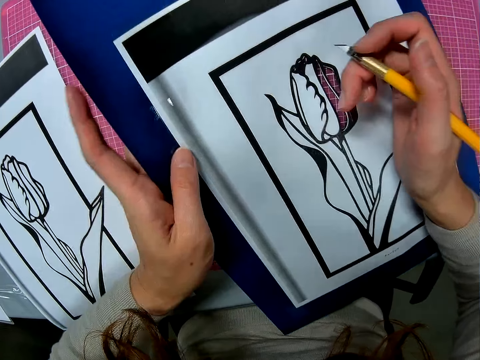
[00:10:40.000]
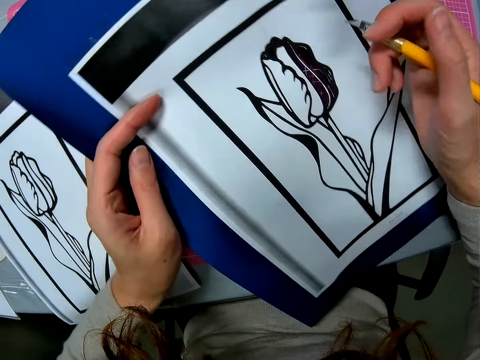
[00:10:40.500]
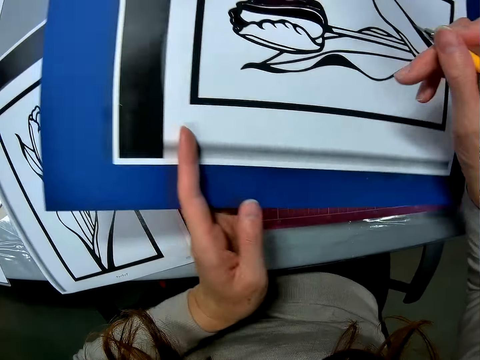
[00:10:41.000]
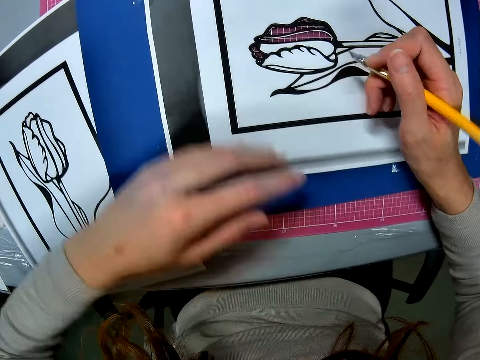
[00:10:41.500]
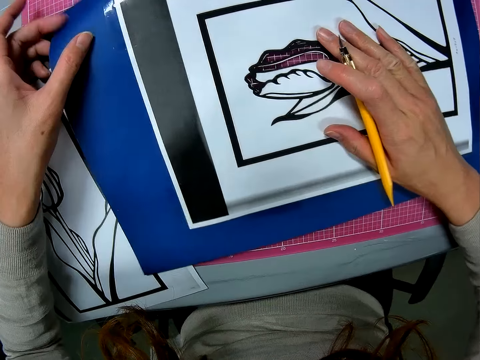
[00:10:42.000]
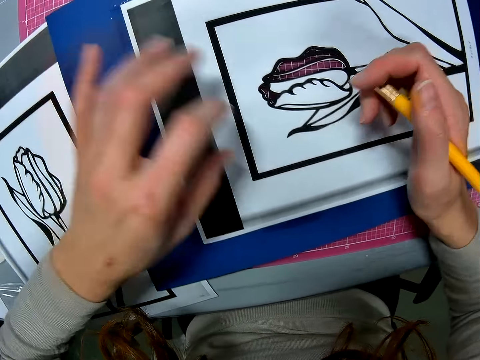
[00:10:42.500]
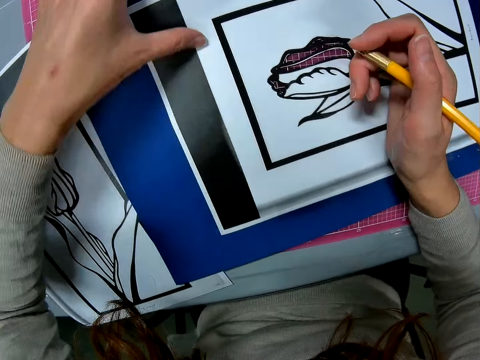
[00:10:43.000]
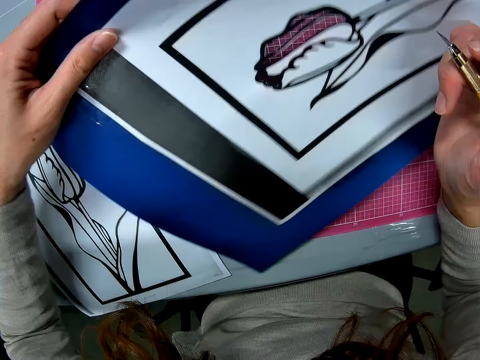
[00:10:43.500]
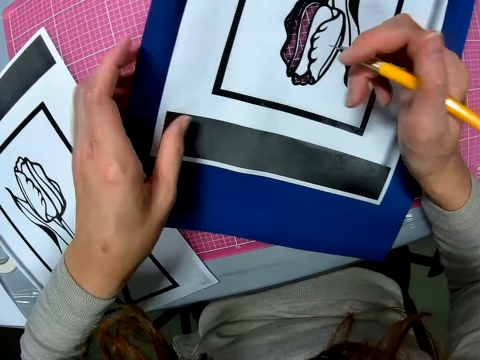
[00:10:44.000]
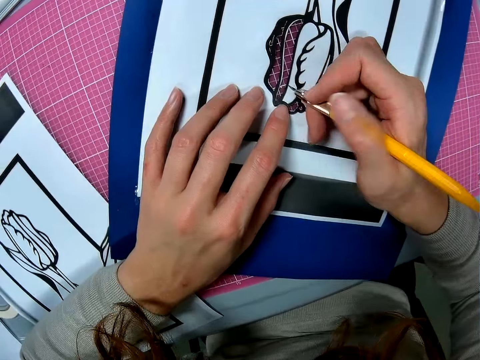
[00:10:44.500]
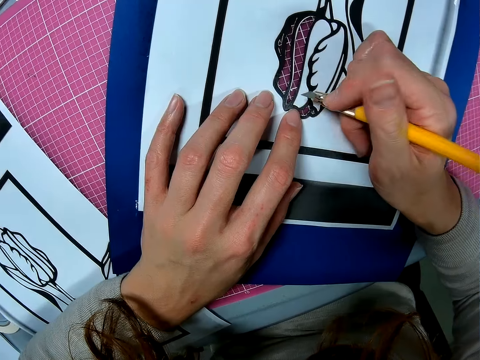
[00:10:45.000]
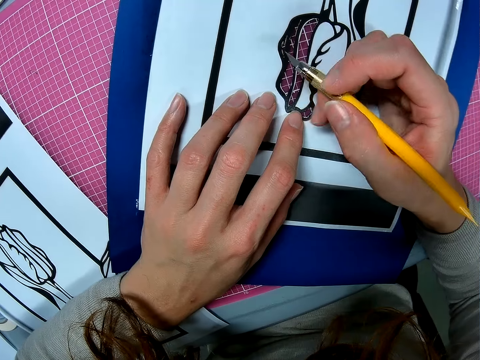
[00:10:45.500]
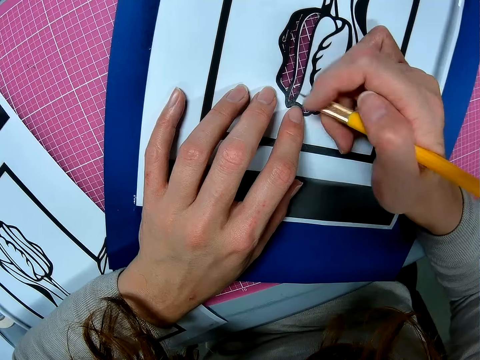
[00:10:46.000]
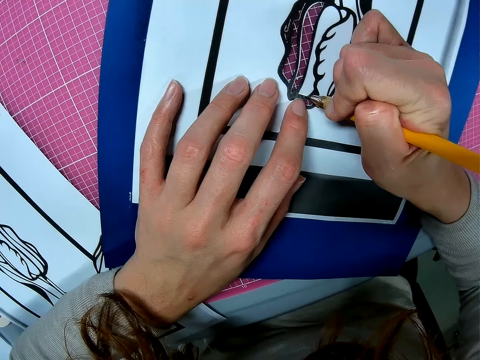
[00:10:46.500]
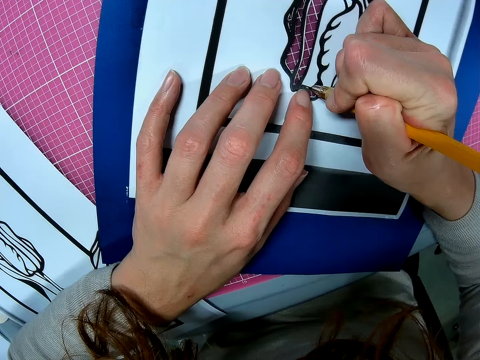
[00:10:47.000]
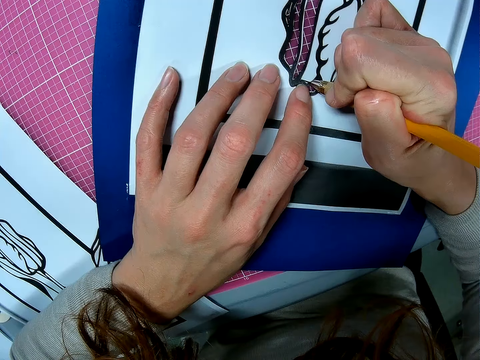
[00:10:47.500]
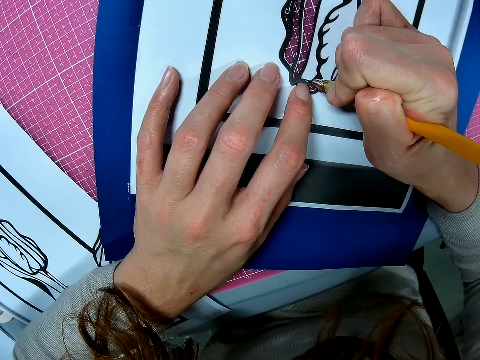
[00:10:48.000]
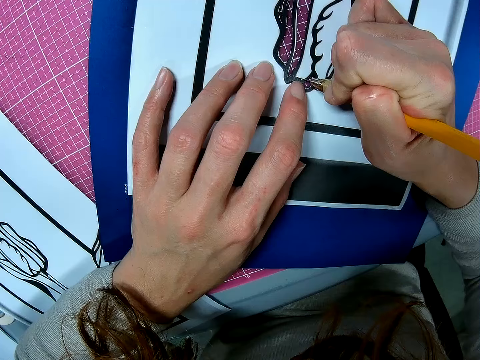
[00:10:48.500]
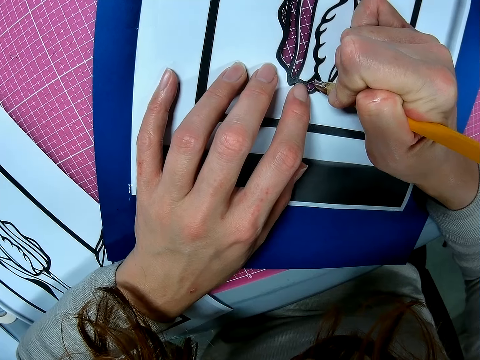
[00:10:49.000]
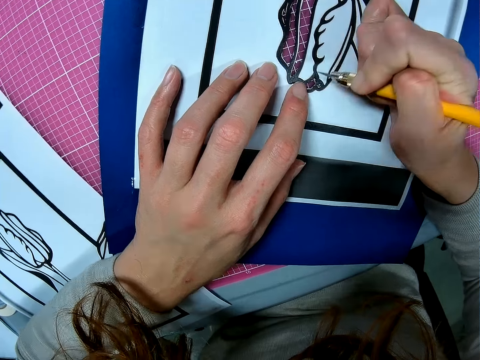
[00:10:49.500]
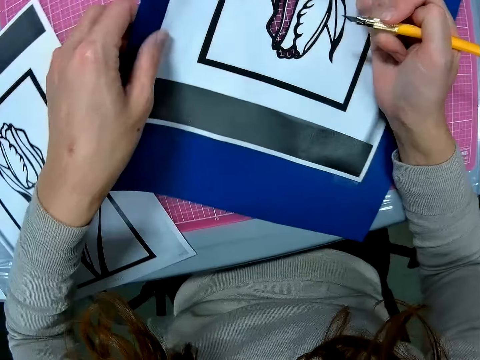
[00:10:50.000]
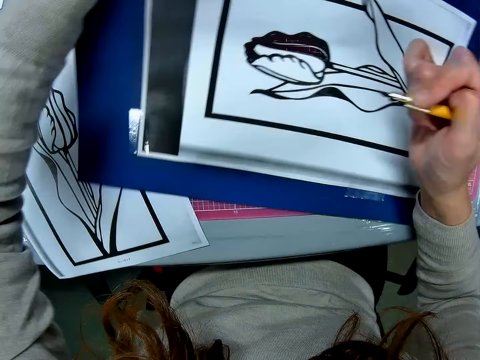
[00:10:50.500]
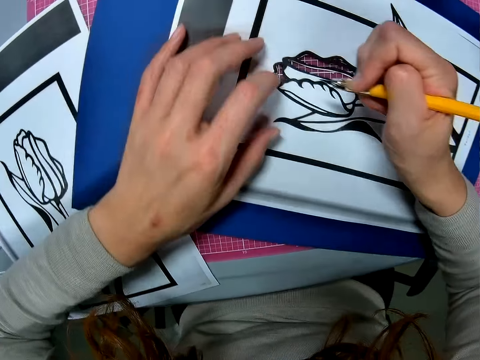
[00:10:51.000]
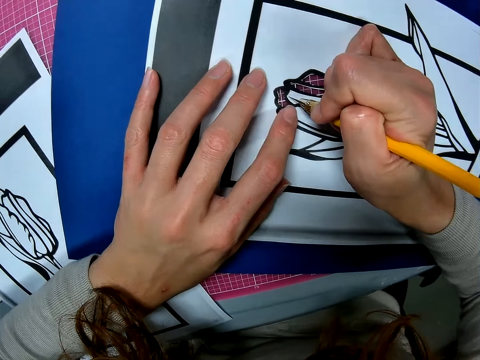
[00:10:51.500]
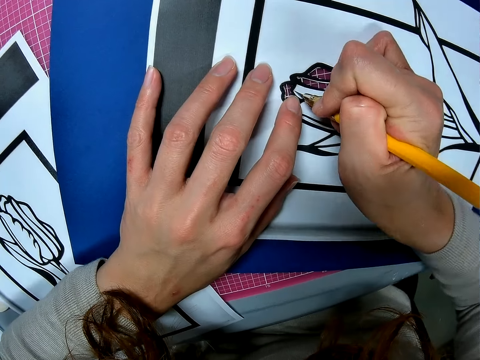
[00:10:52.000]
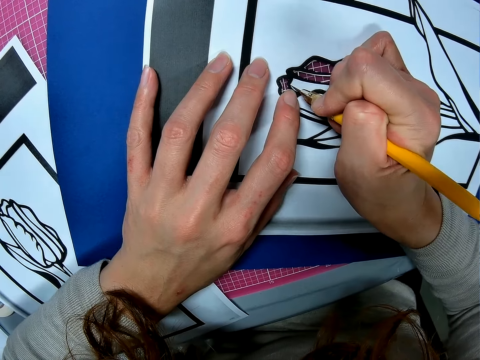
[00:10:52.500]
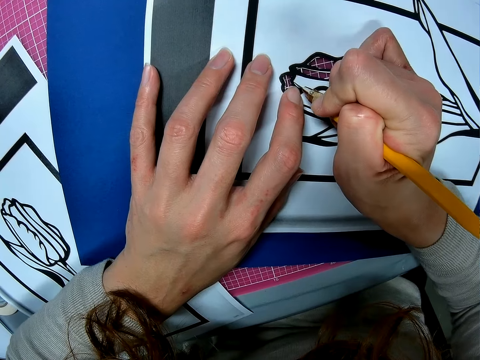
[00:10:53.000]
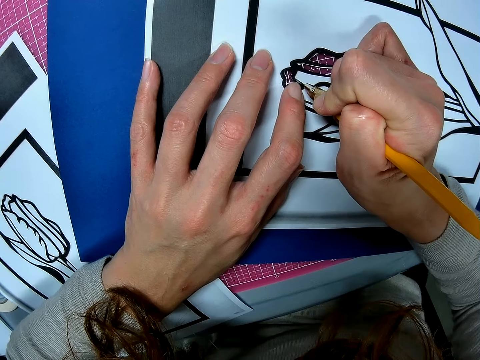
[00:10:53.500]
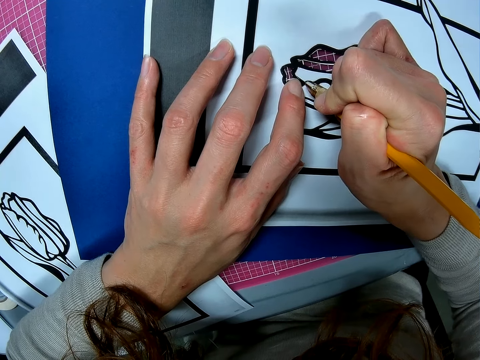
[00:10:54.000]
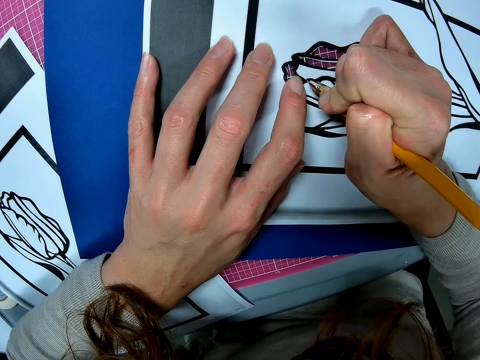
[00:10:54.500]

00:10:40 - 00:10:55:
The camera wearer moves the paper. They lift the paper and put the paper on the table. They continue cutting the paper with the scalpel. They turn the paper and adjust the paper on the table. They continue cutting the paper with the scalpel.

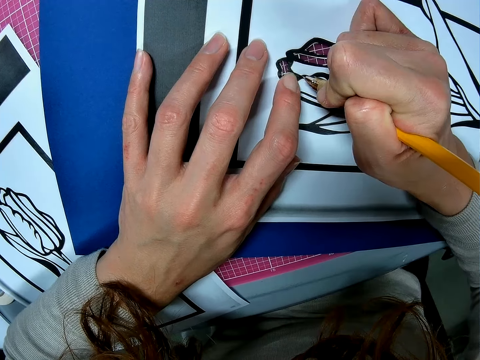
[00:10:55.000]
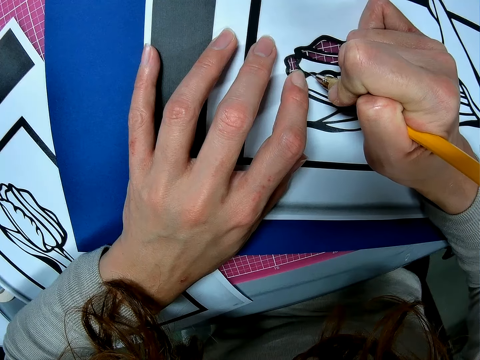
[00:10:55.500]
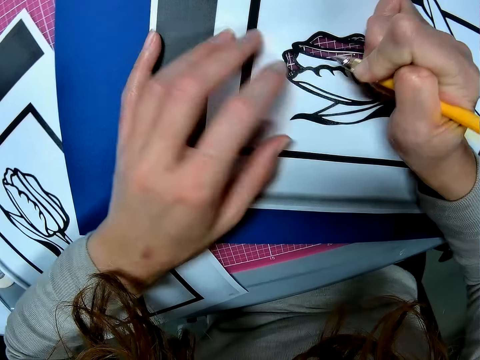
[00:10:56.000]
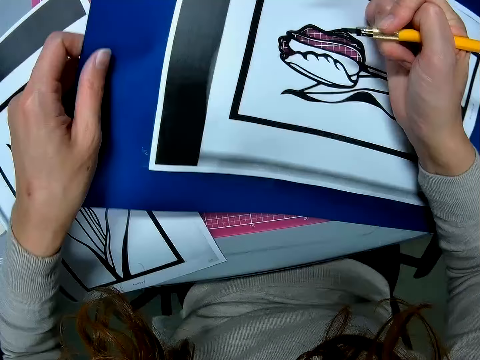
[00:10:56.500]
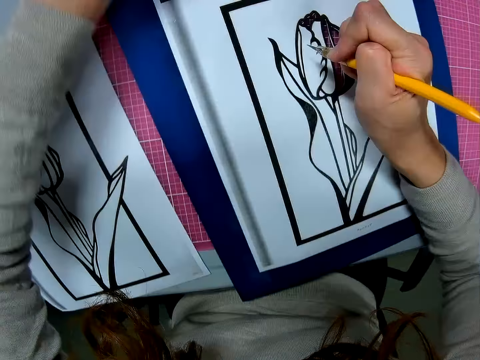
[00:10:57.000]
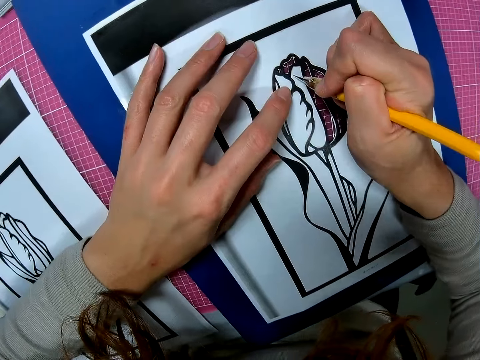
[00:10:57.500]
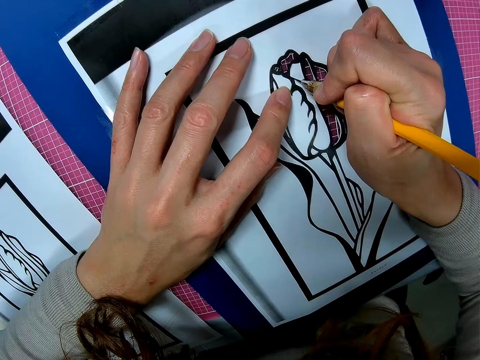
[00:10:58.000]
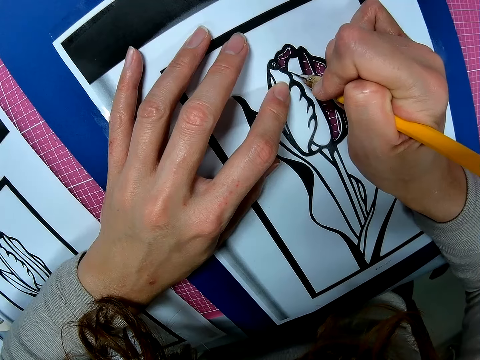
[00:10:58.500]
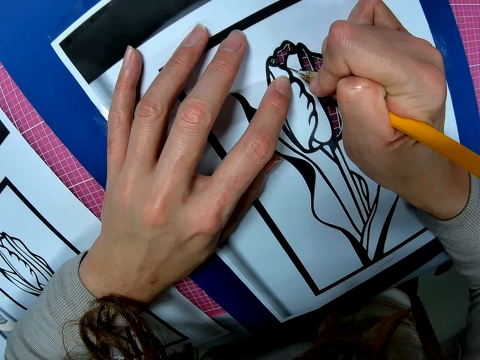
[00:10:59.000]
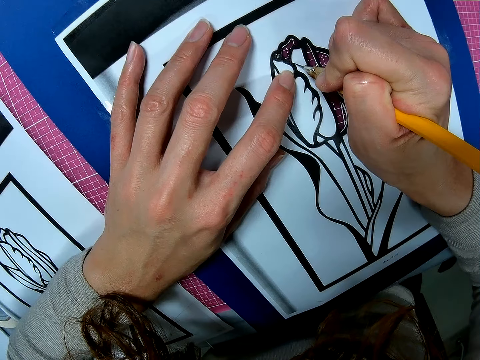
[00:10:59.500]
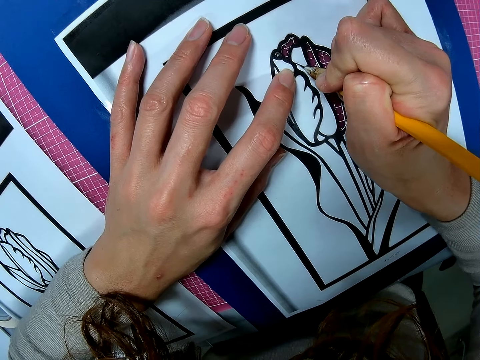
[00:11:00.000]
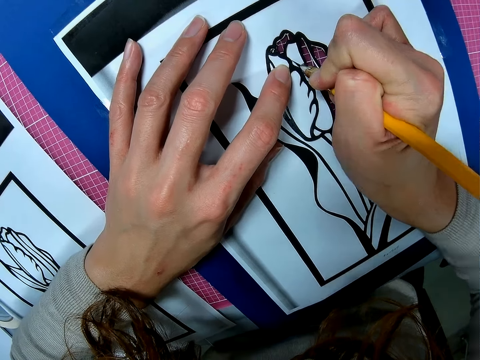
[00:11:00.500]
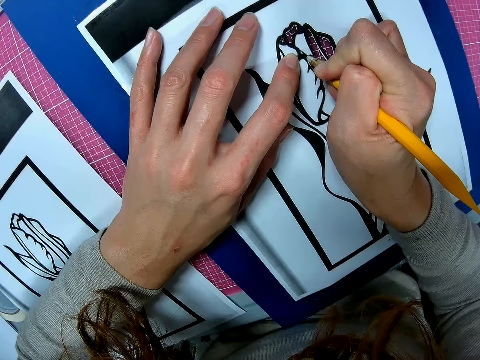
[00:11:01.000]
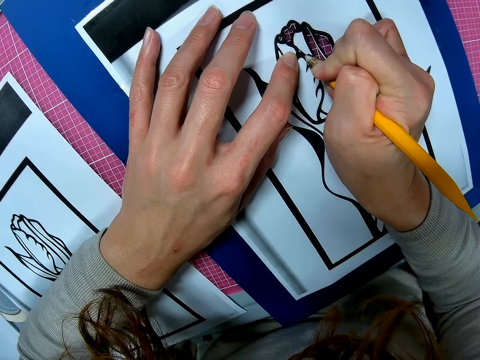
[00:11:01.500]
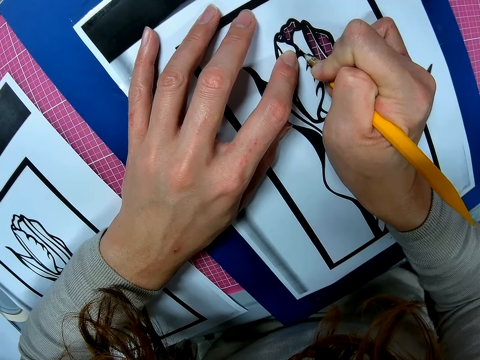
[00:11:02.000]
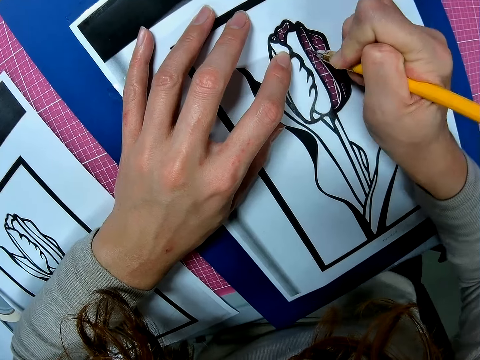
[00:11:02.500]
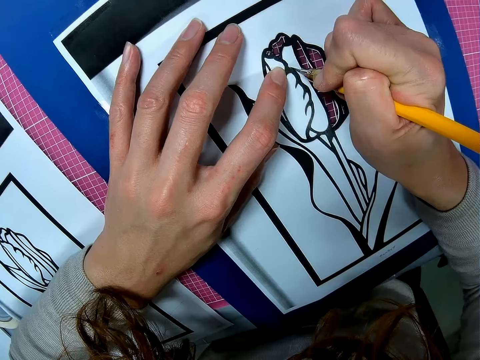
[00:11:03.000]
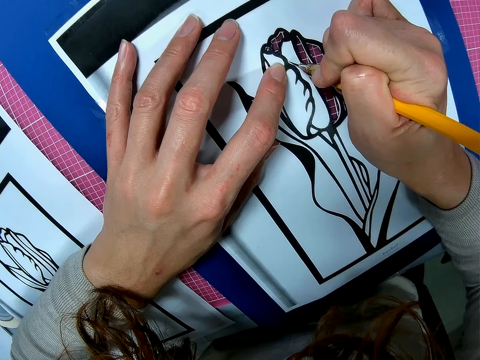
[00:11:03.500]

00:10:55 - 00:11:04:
The camera wearer turns the paper. They cut the drawing with a pen knife.

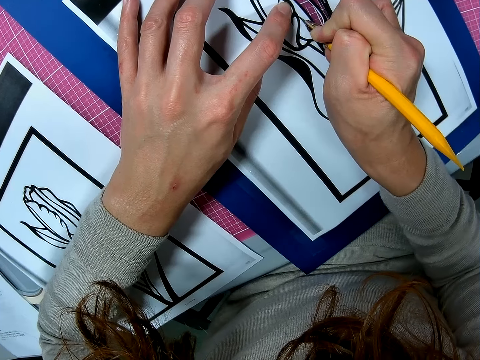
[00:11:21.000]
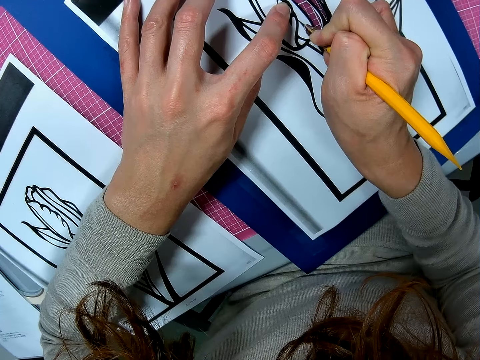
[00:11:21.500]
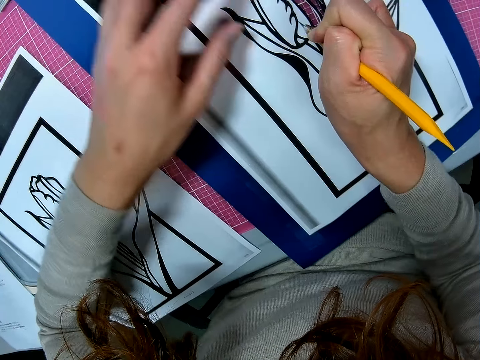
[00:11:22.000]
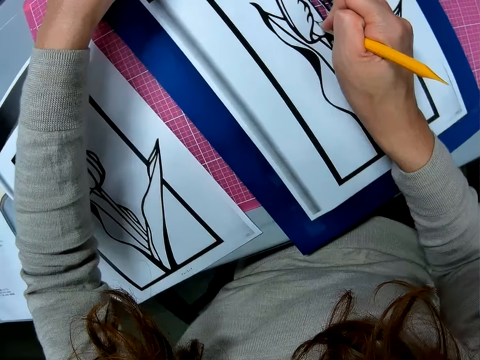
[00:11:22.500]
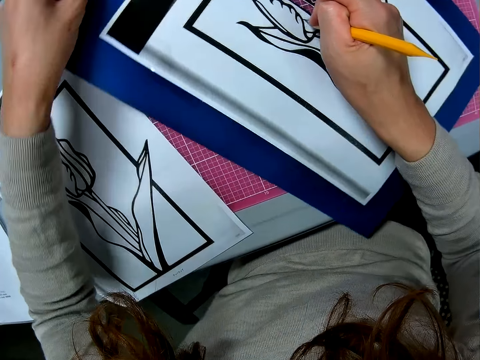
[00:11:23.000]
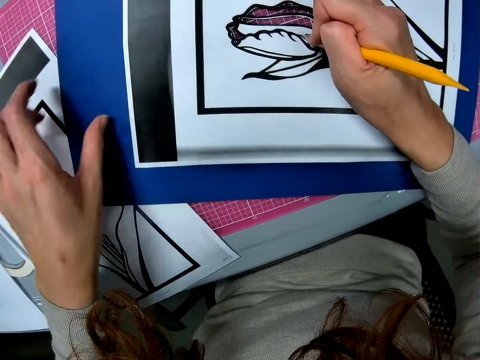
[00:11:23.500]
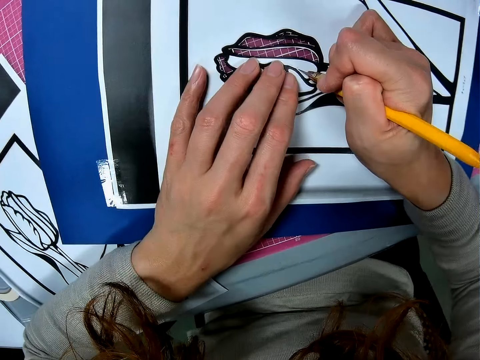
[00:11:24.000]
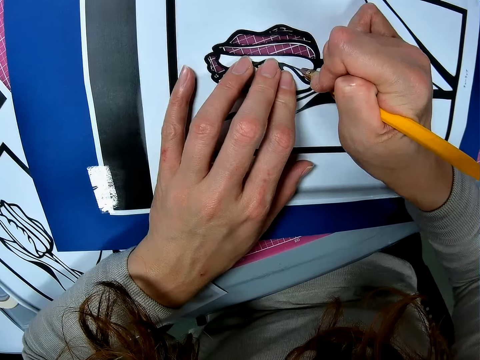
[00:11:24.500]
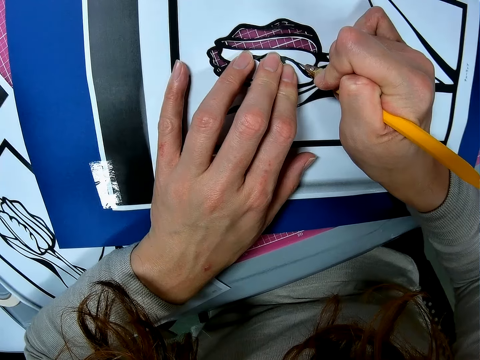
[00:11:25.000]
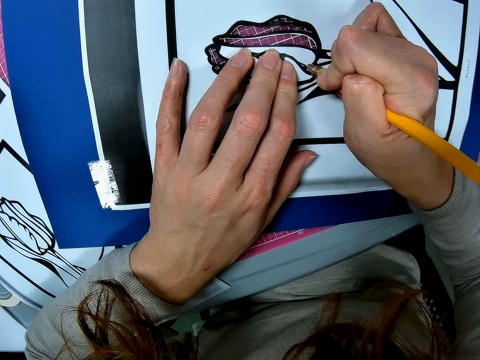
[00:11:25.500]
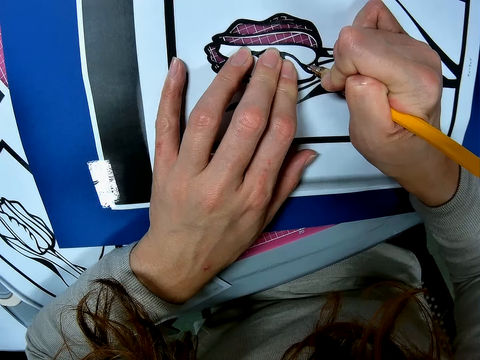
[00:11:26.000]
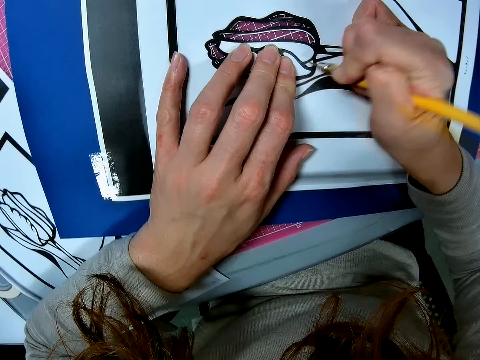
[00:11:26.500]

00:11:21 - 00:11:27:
The camera wearer turns the paper and adjusts the paper on the table. They continue cutting the paper with the scalpel.
